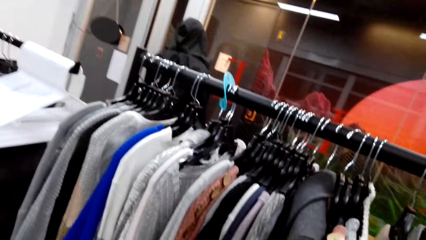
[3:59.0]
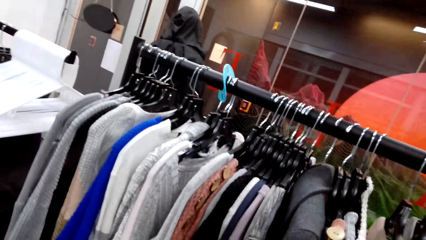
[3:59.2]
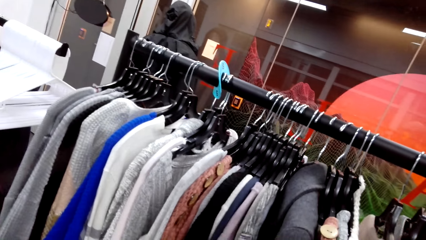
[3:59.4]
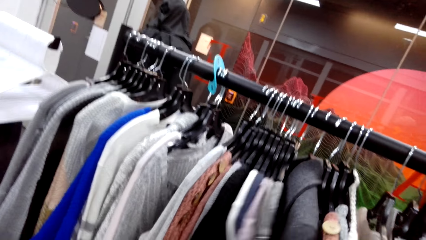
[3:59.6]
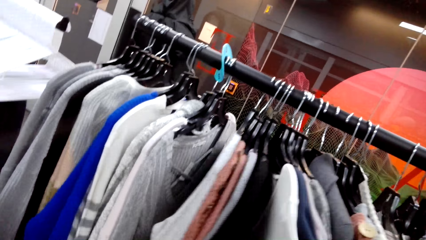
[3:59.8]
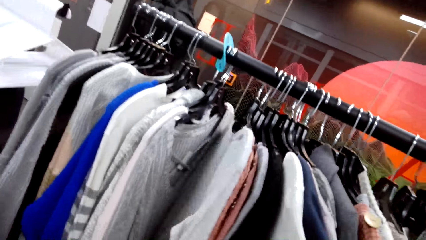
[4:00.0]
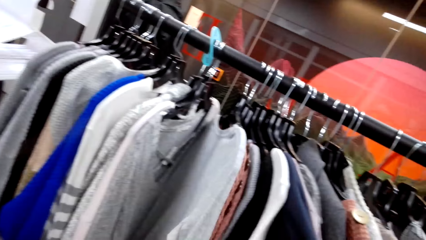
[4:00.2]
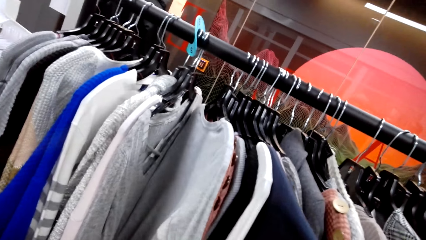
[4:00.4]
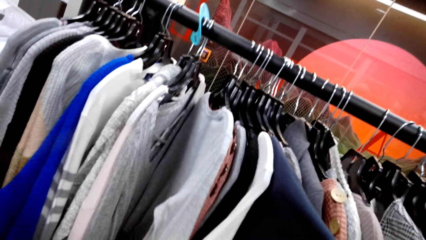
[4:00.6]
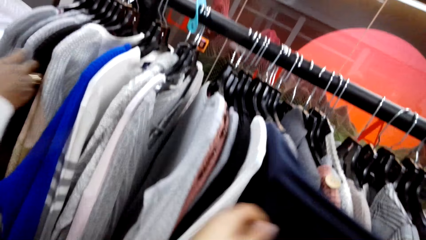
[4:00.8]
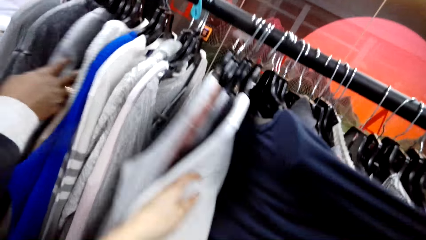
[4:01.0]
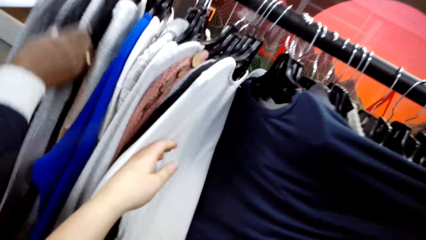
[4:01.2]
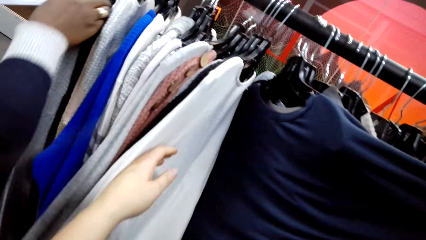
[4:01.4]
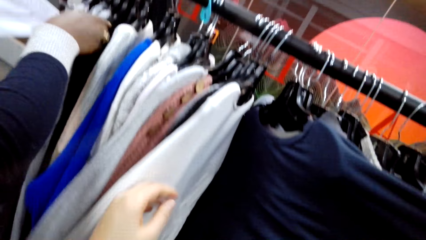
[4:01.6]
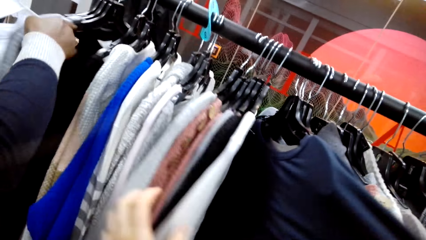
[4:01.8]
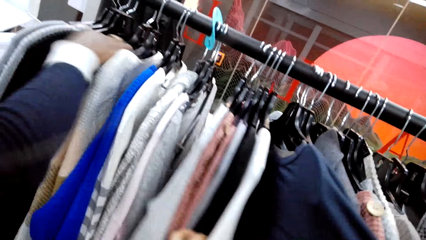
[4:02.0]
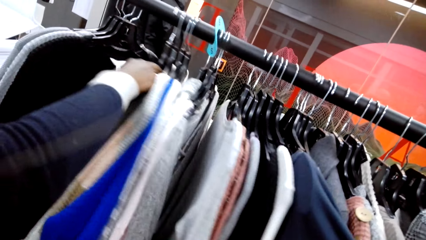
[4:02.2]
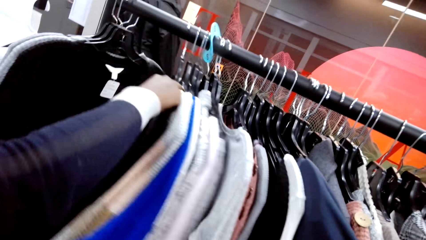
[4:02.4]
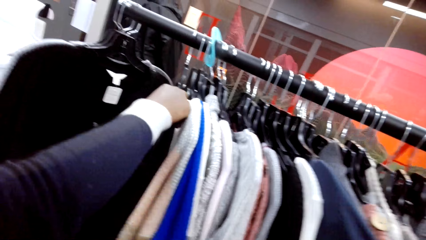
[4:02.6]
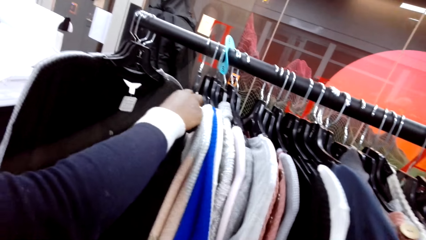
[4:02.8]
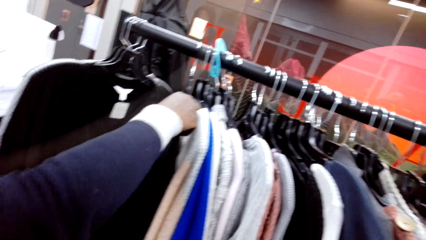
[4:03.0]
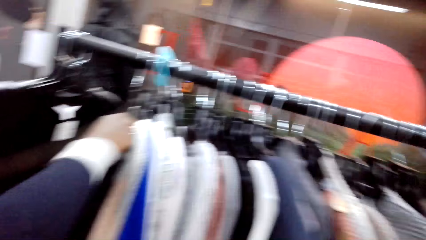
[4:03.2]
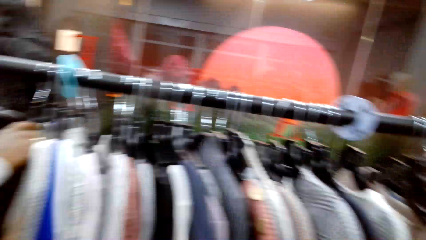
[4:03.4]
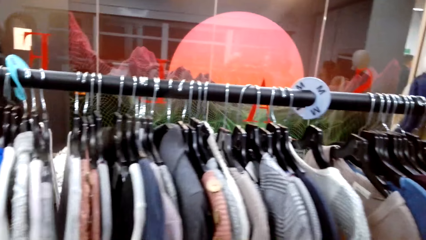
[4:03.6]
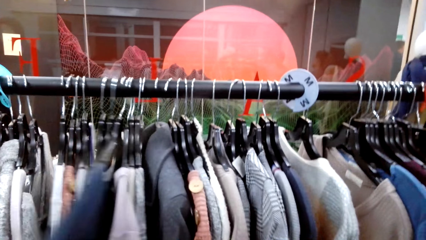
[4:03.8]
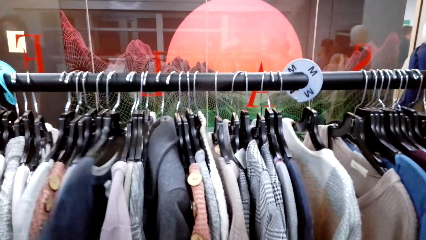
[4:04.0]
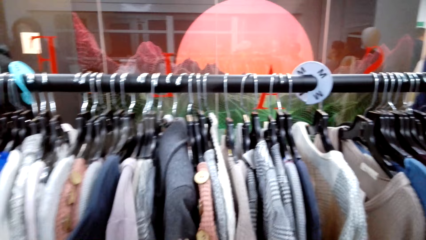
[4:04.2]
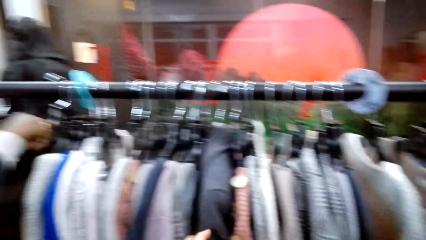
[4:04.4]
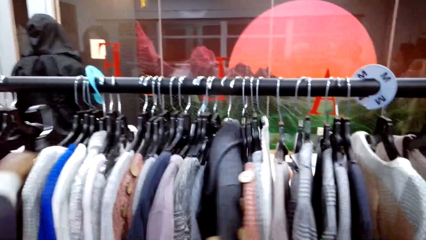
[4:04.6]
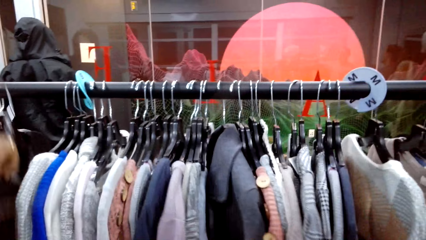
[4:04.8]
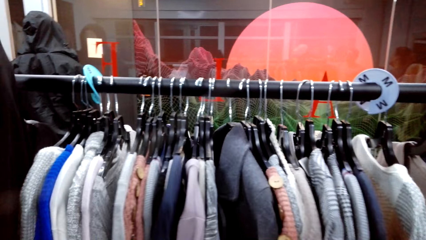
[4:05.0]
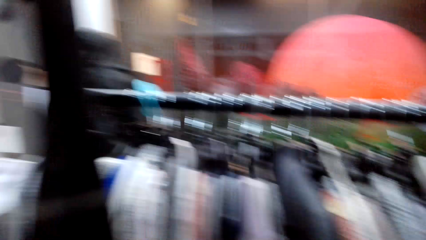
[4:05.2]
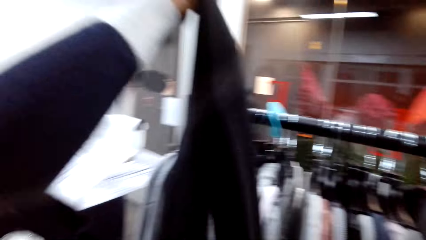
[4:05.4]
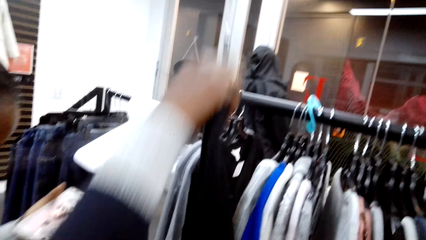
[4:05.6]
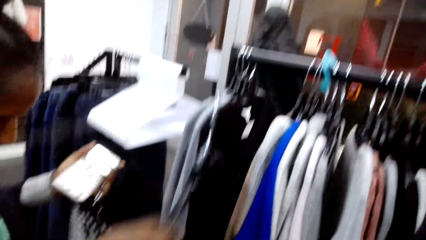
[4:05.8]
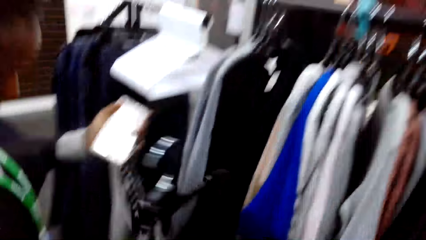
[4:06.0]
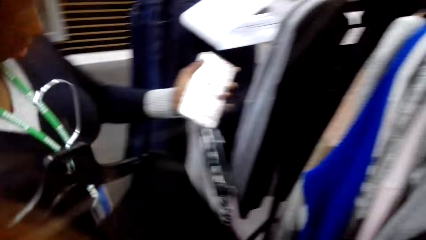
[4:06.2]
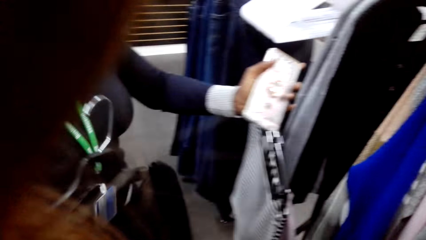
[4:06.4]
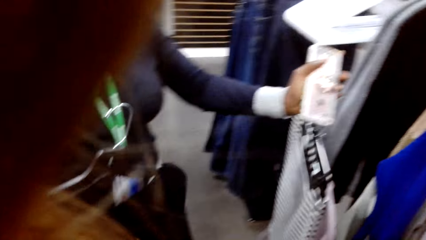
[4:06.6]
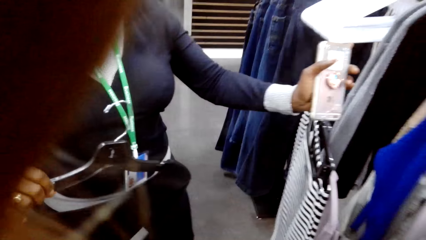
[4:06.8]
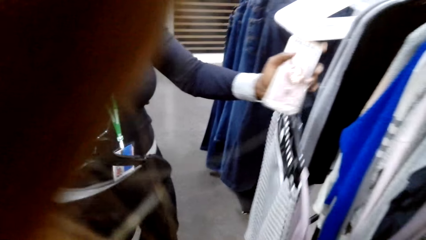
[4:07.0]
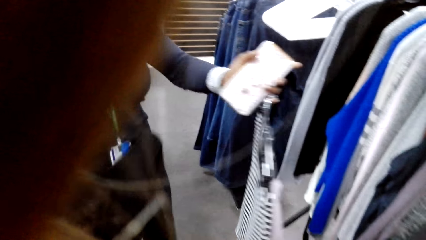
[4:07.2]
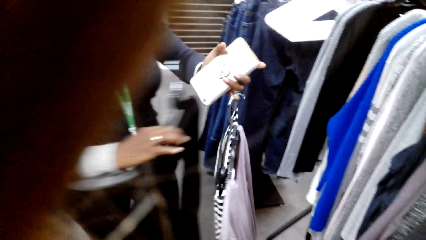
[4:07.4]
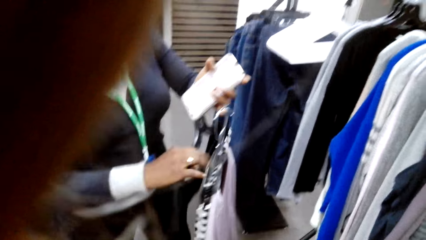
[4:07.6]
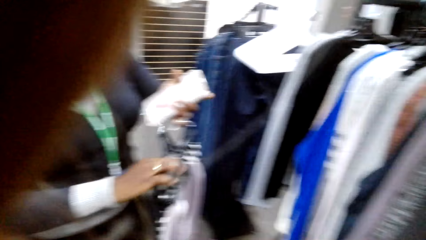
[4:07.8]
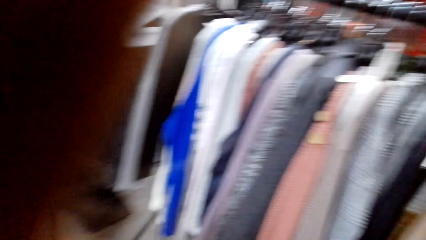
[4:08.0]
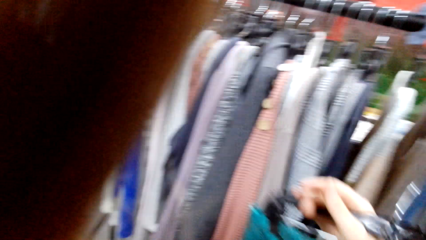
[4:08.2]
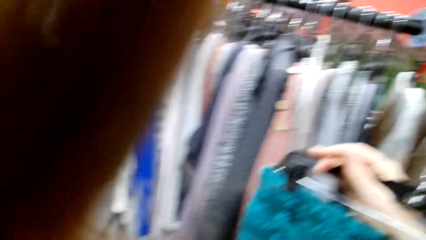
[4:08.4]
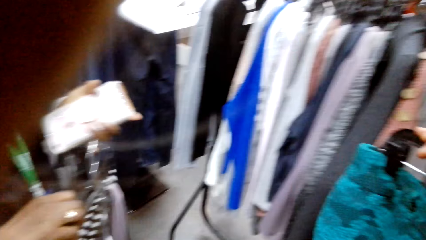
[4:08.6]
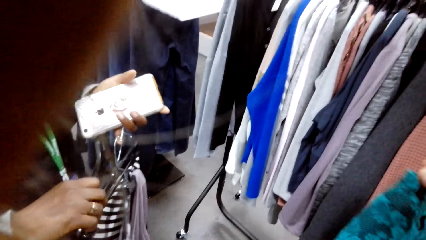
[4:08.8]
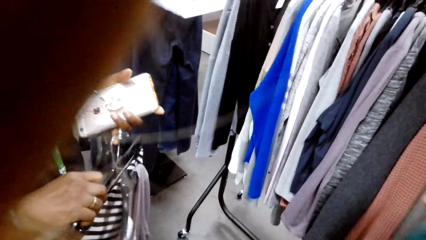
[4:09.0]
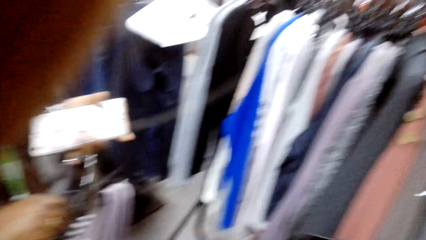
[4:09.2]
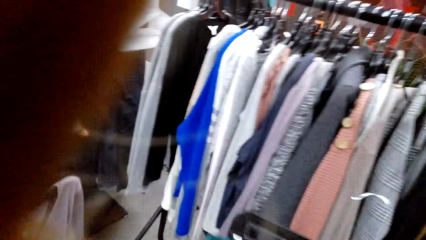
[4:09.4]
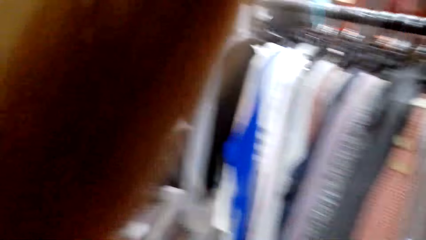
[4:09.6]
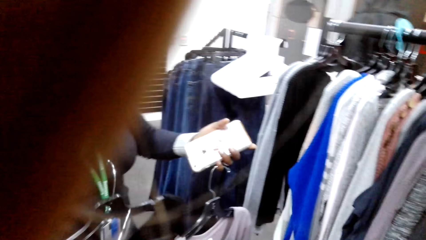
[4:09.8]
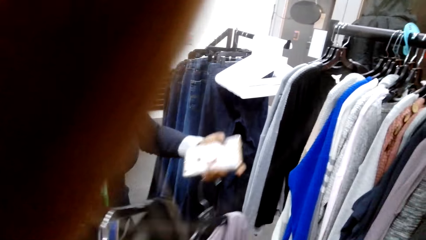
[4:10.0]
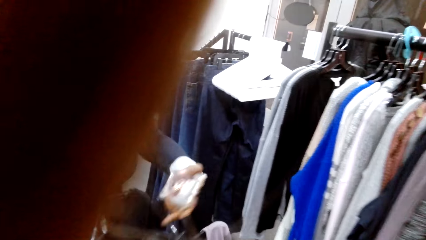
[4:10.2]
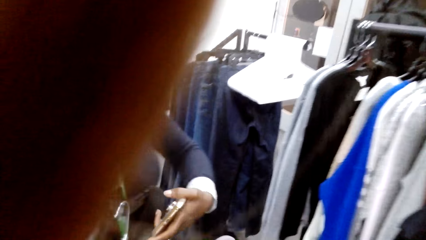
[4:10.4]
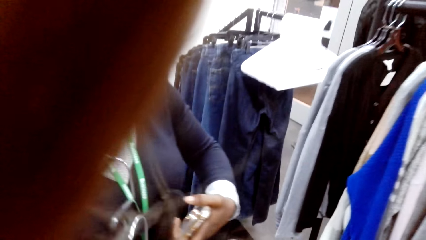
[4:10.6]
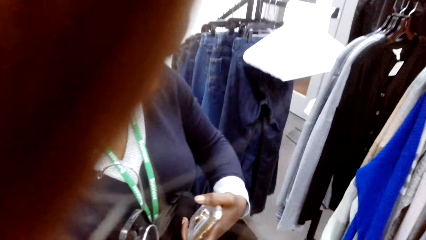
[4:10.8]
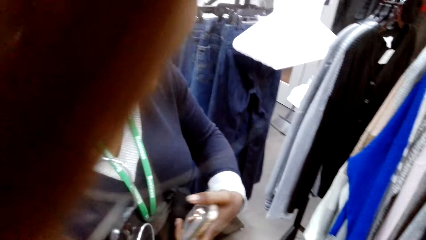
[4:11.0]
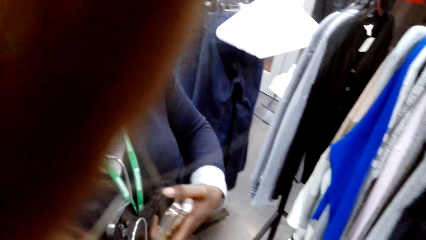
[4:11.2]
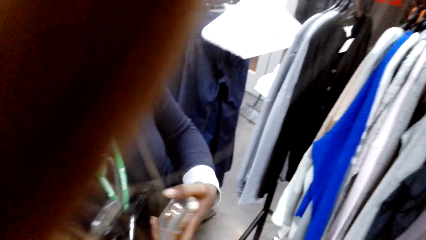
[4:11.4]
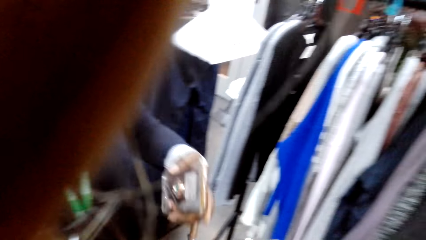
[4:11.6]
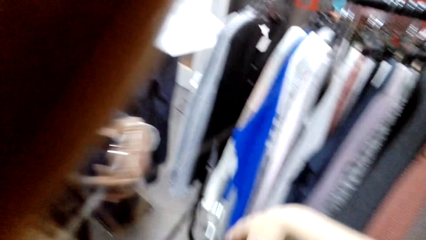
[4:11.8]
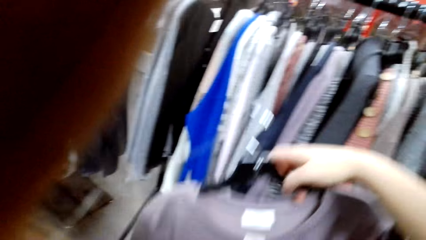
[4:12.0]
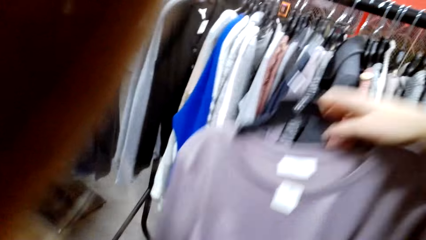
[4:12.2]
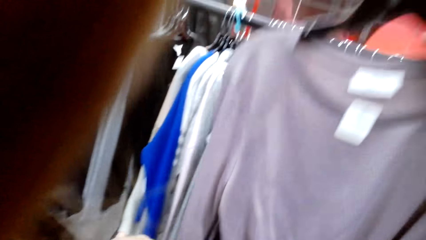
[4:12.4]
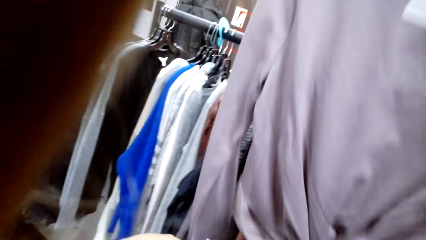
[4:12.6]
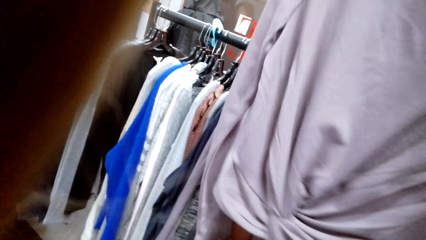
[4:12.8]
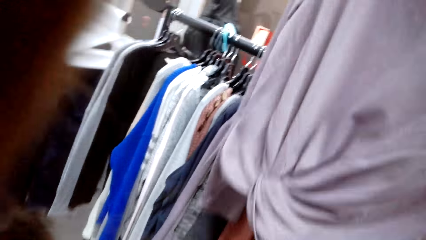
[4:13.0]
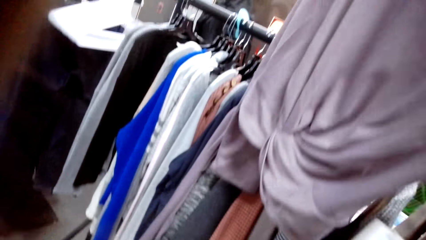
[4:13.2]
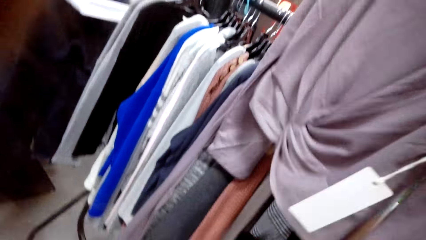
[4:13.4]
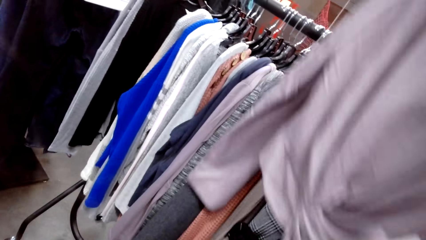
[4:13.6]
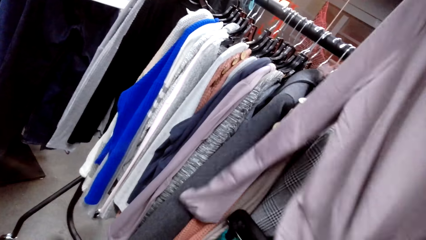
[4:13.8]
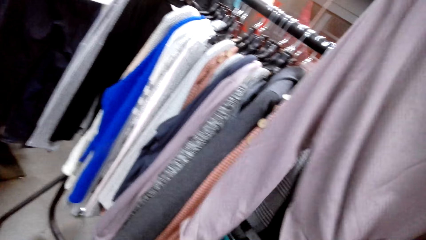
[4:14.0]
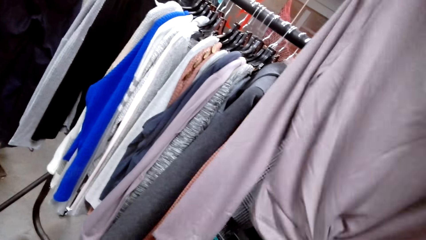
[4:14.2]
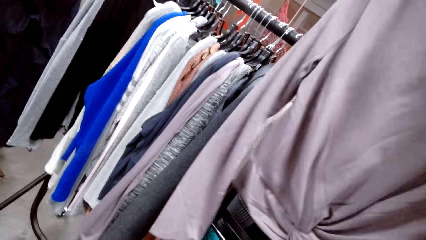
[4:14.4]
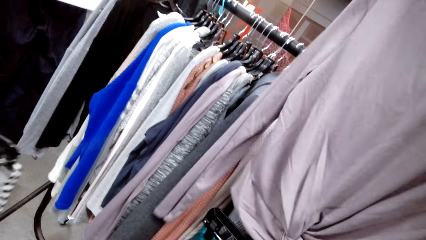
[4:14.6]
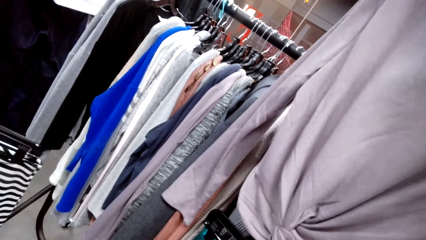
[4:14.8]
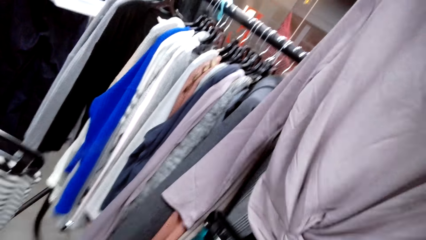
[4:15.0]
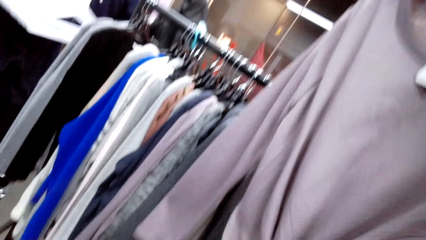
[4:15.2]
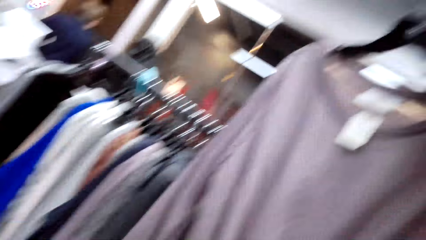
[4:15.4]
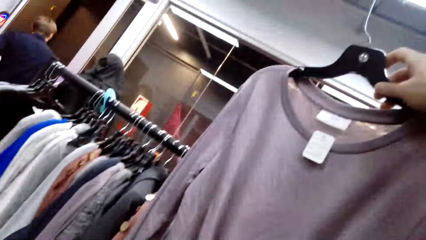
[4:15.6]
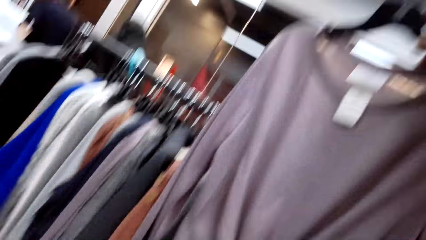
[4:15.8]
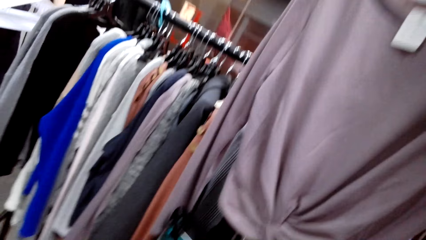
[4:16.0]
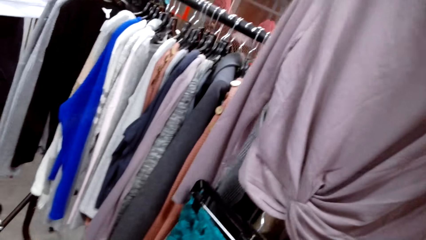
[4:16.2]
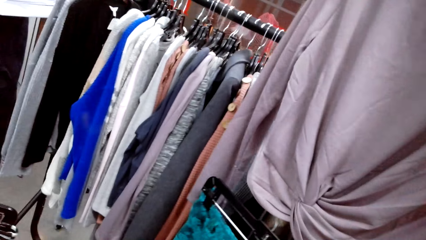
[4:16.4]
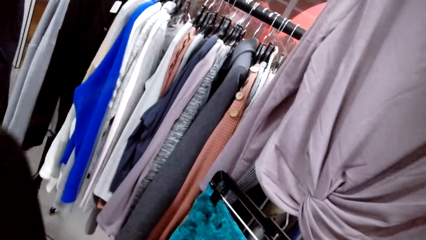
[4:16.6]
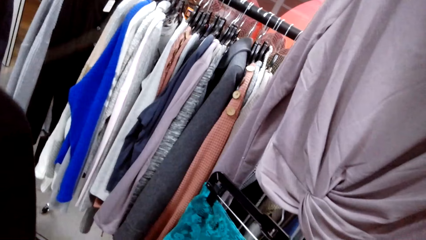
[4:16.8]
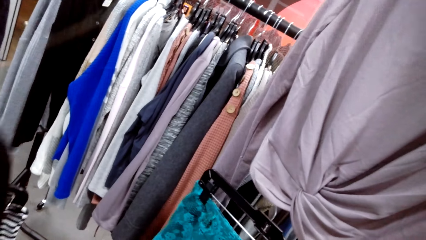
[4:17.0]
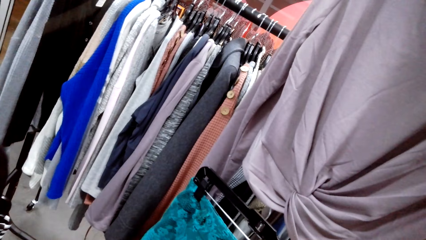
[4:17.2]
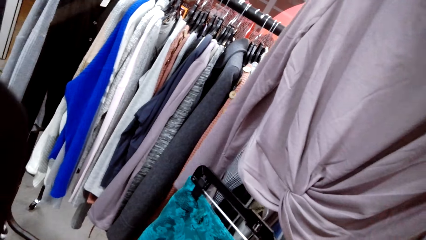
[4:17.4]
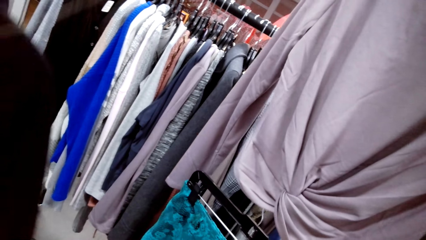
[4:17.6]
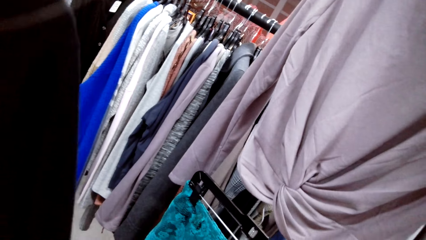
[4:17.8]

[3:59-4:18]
The camera wearer looks at the clothes on the line hanger. A woman looks at a cloth on the hanger, takes the cloth from the line hanger, and holds the clothes in her hand. The camera wearer holds the cloth or top up. They stare at the top.
